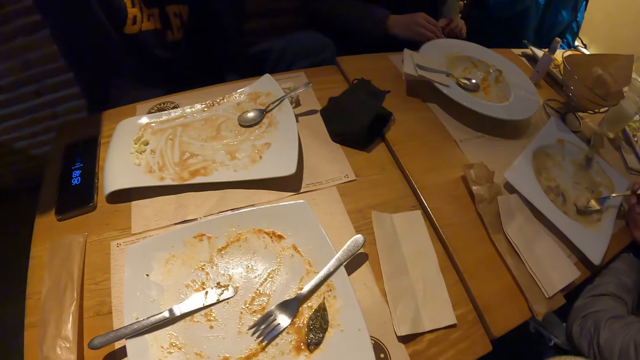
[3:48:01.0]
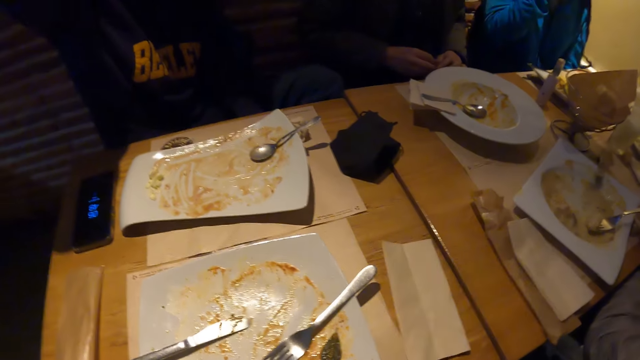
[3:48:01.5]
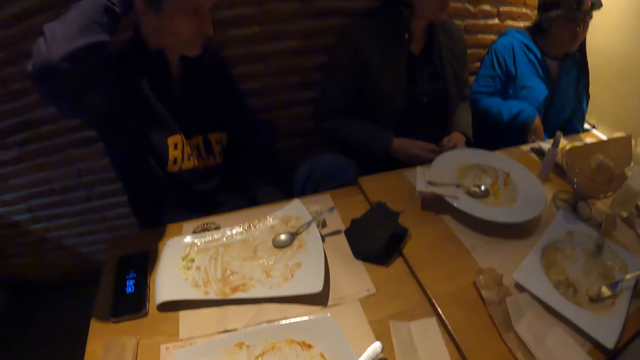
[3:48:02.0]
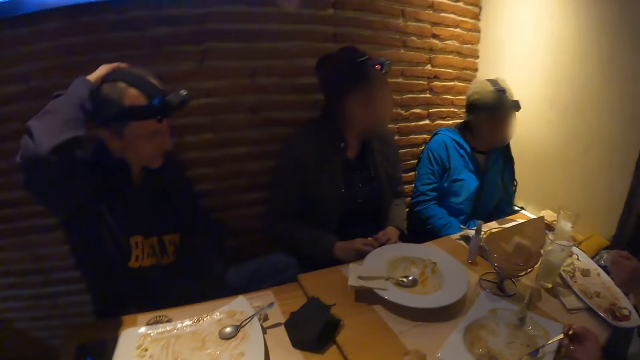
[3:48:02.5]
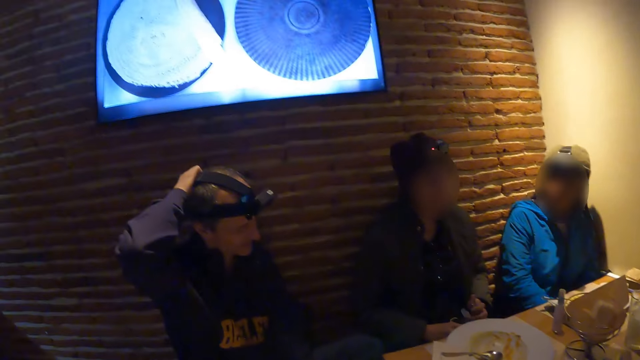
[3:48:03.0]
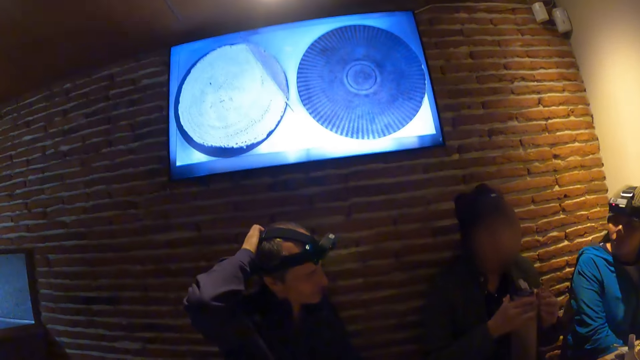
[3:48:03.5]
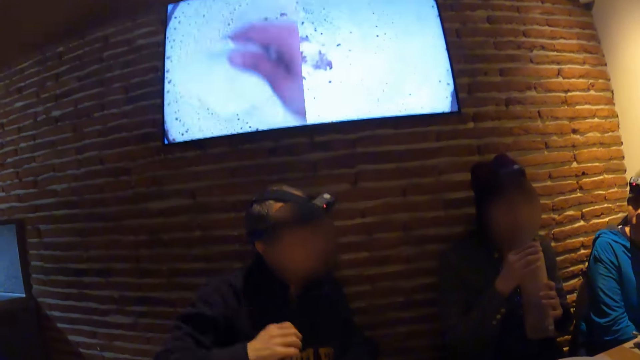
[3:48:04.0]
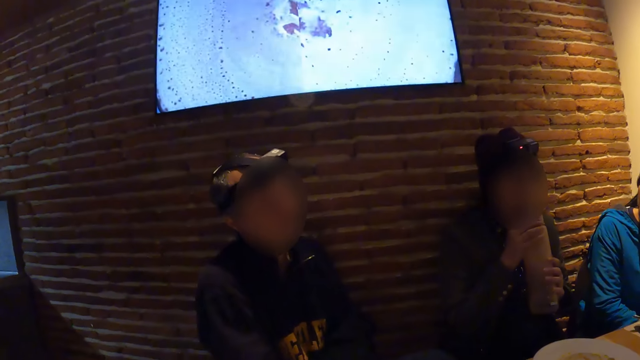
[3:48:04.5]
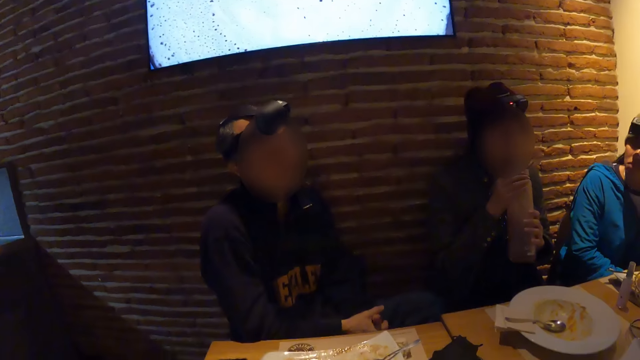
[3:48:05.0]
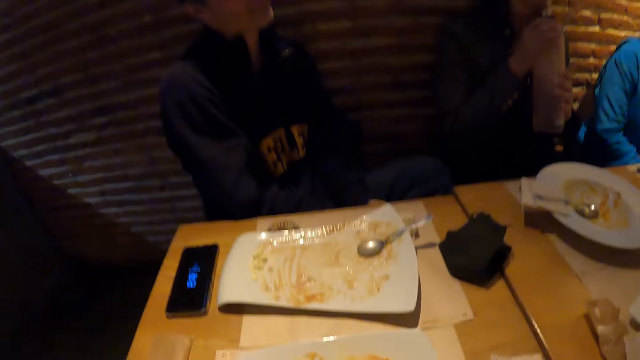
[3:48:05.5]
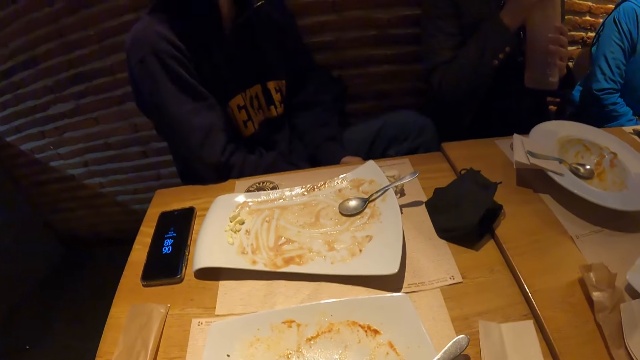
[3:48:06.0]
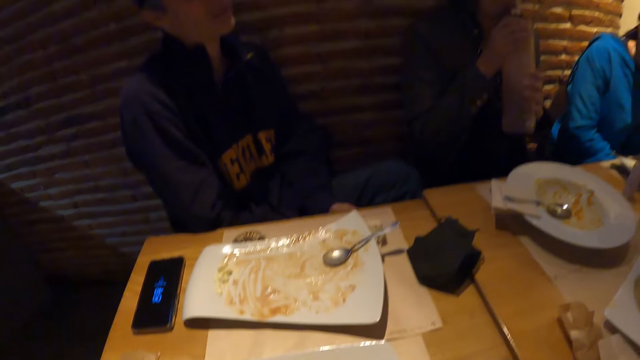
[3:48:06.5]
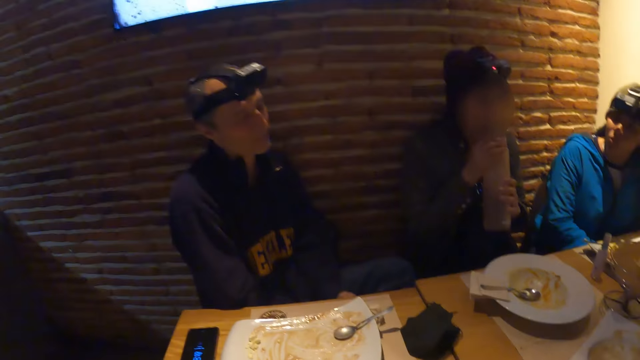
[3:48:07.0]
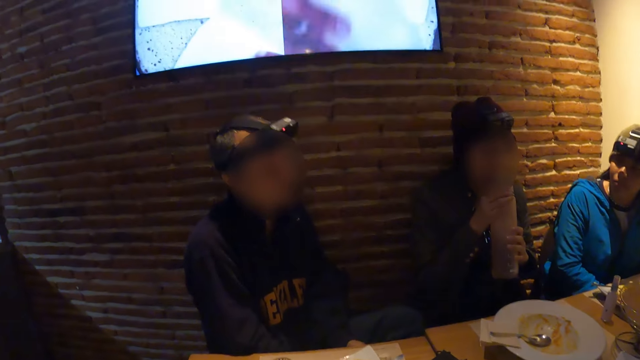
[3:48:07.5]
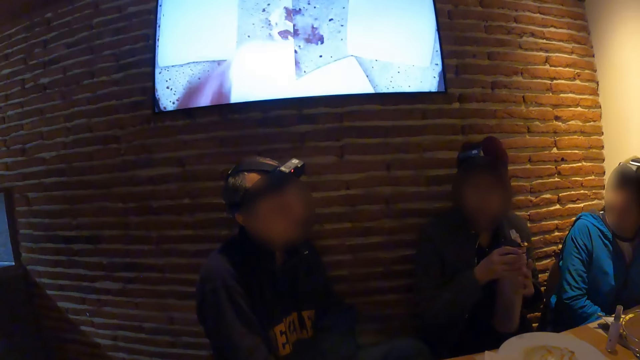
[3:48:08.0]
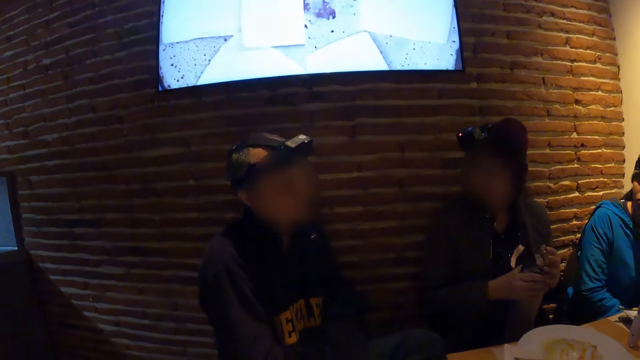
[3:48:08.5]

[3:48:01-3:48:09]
The camera wearer puts up the hand. A woman drinks from a bottle with both hands.

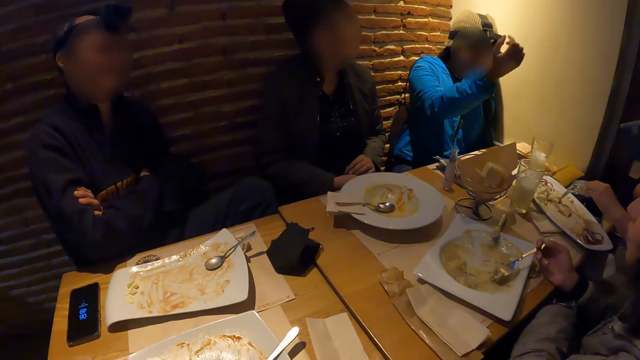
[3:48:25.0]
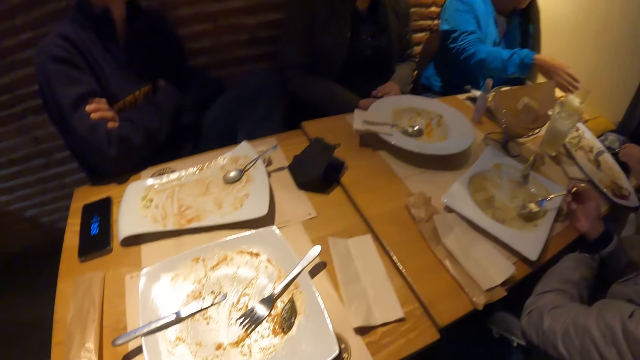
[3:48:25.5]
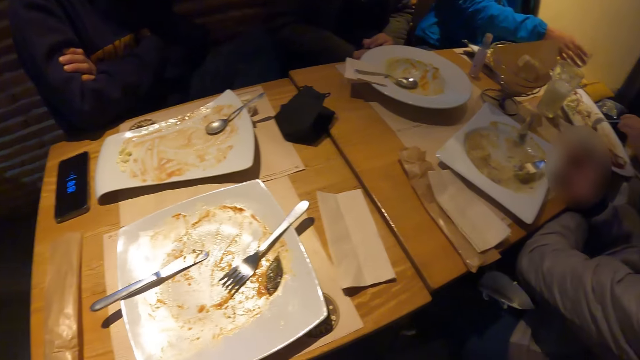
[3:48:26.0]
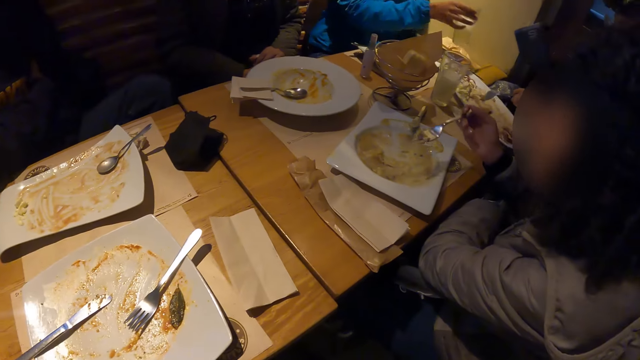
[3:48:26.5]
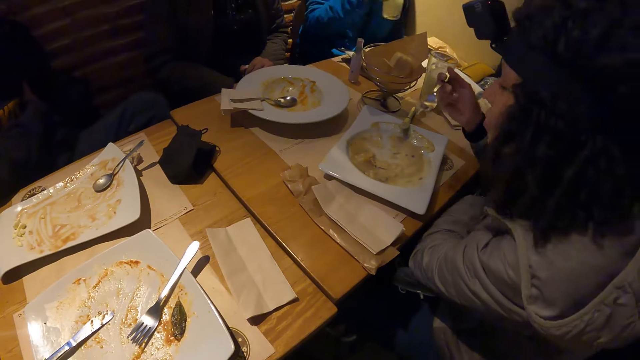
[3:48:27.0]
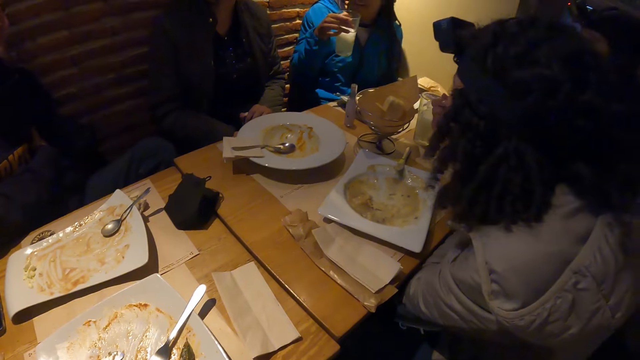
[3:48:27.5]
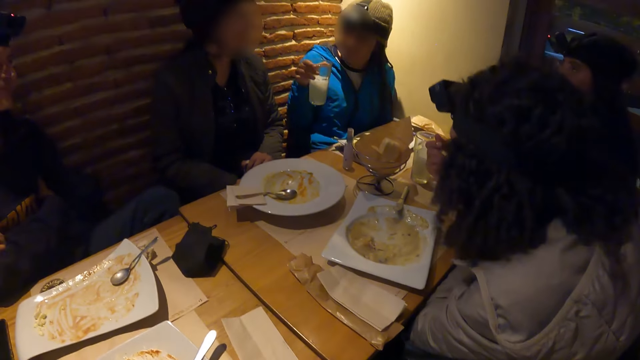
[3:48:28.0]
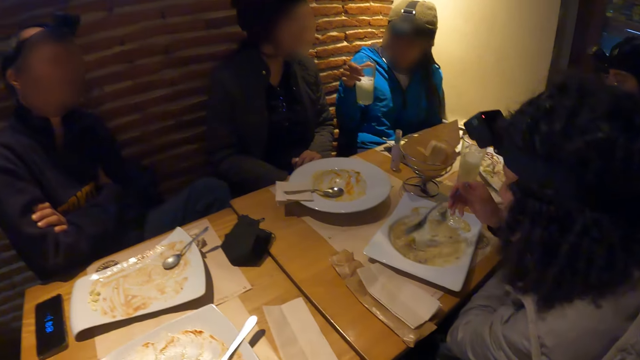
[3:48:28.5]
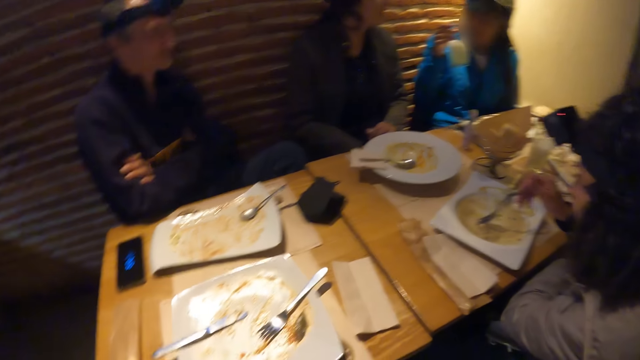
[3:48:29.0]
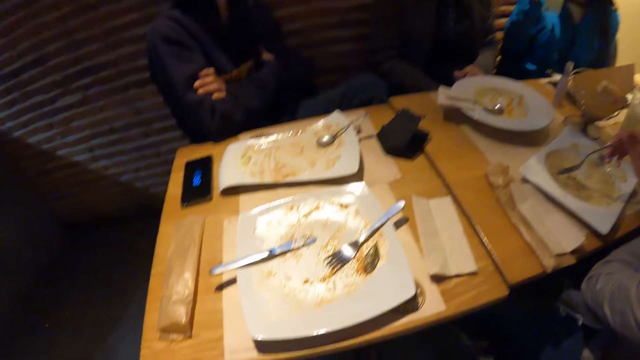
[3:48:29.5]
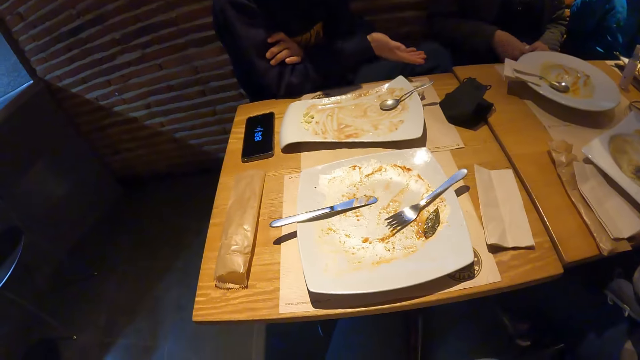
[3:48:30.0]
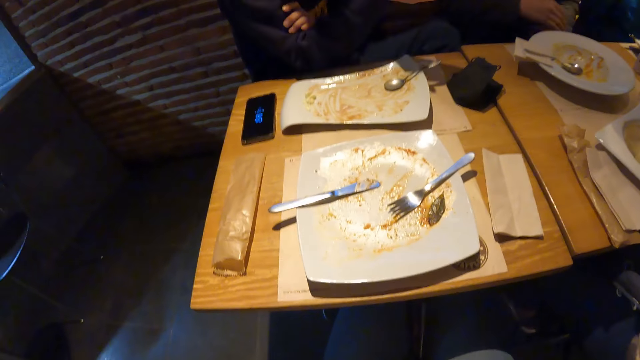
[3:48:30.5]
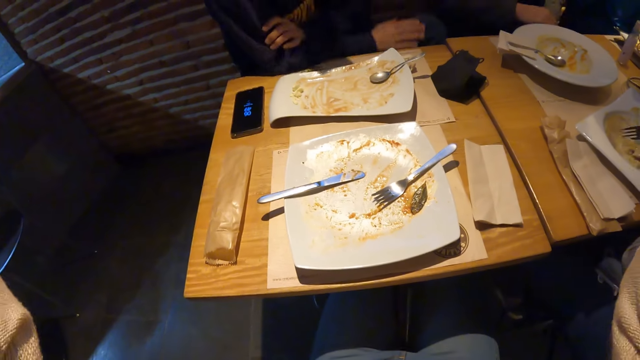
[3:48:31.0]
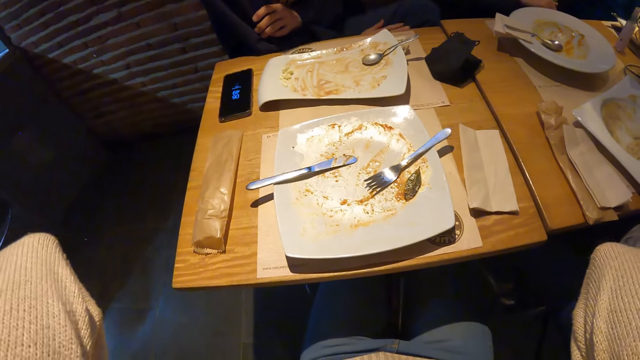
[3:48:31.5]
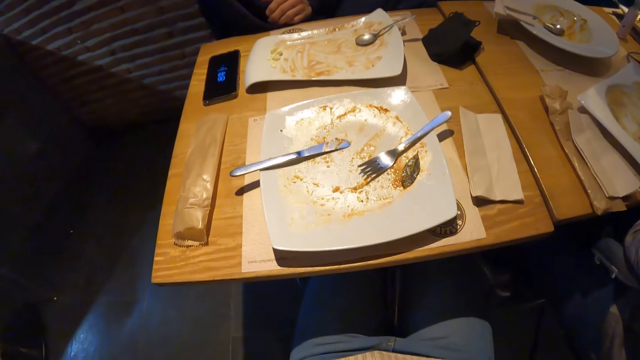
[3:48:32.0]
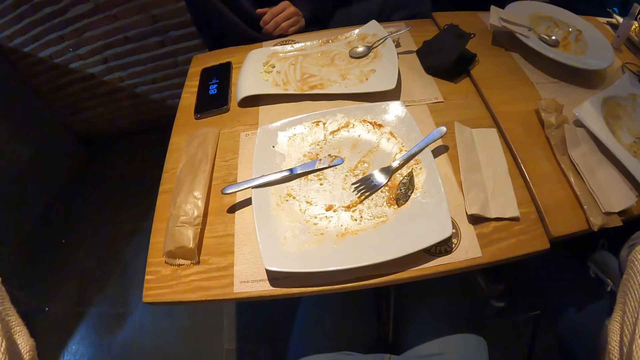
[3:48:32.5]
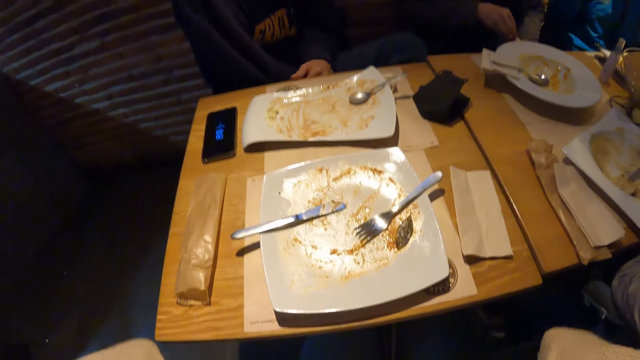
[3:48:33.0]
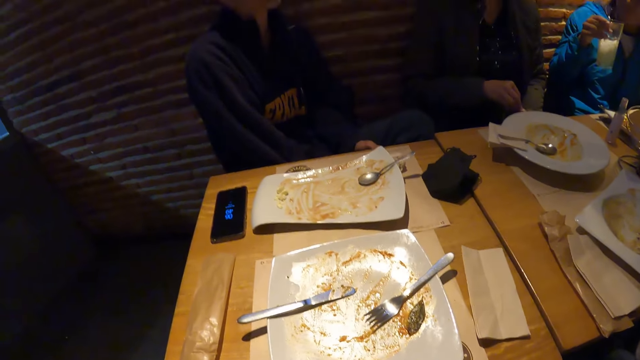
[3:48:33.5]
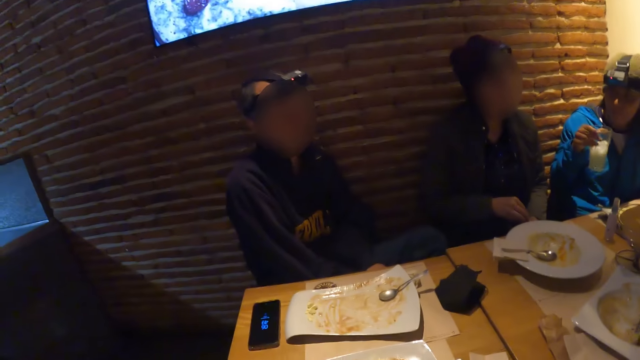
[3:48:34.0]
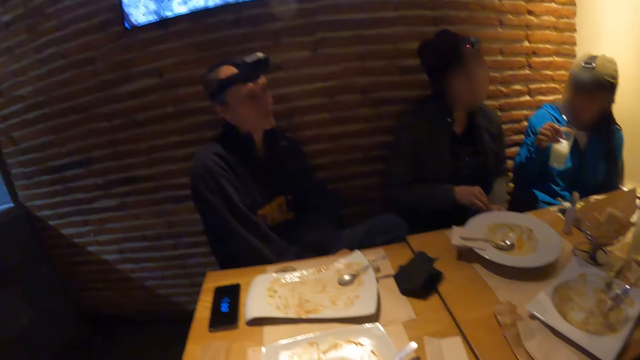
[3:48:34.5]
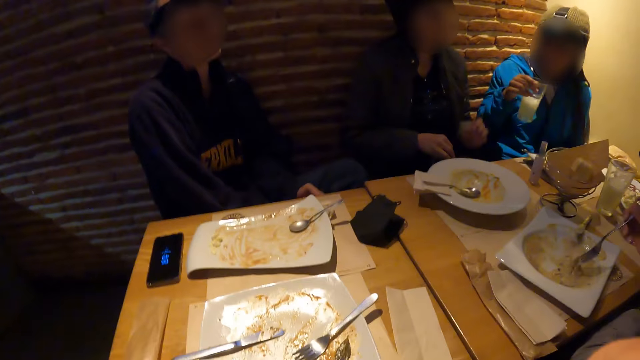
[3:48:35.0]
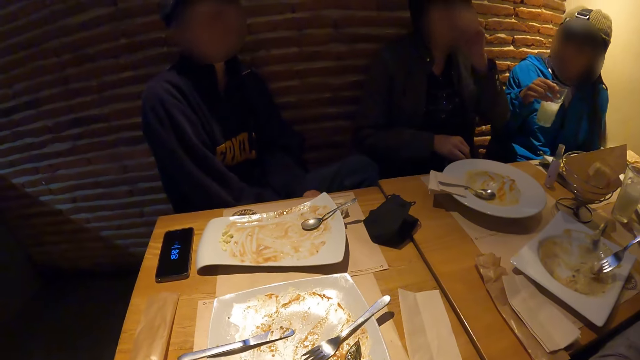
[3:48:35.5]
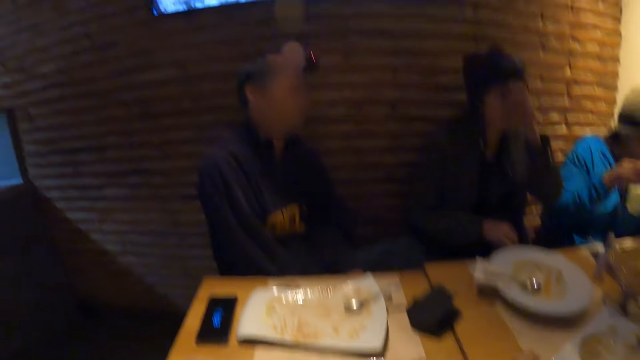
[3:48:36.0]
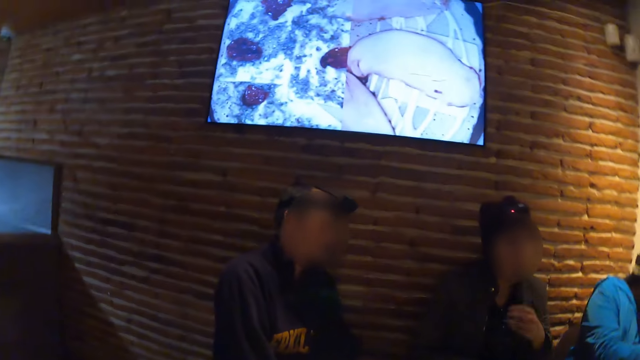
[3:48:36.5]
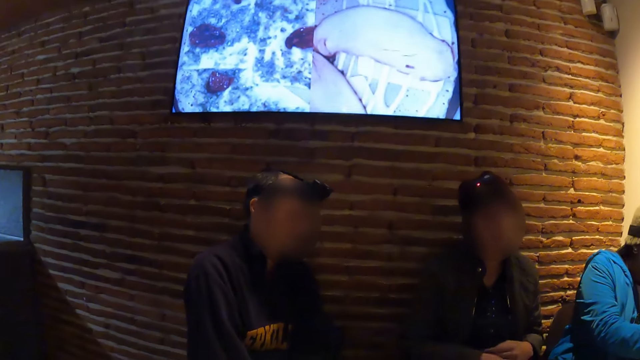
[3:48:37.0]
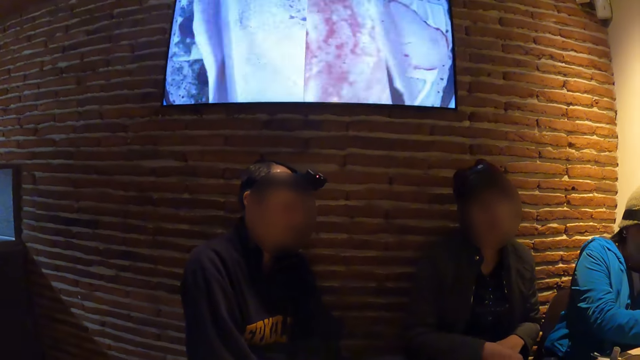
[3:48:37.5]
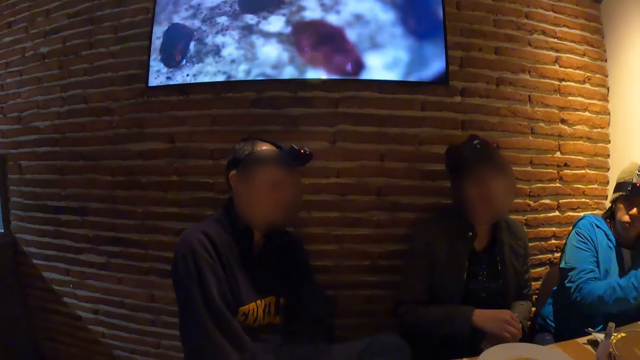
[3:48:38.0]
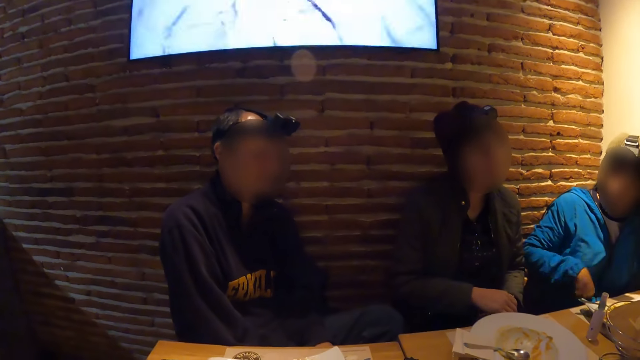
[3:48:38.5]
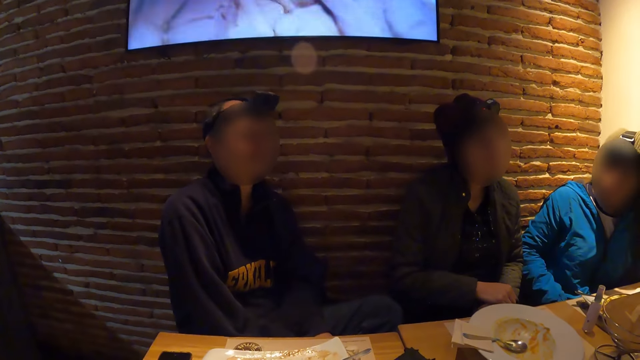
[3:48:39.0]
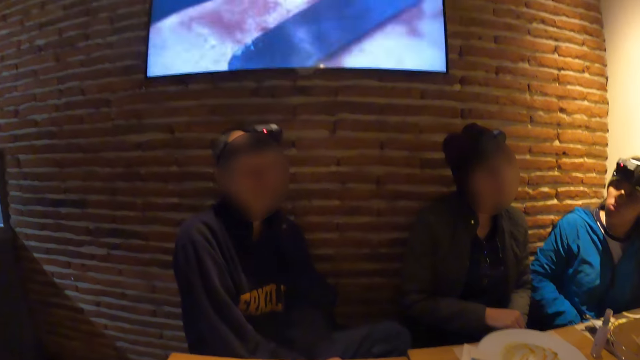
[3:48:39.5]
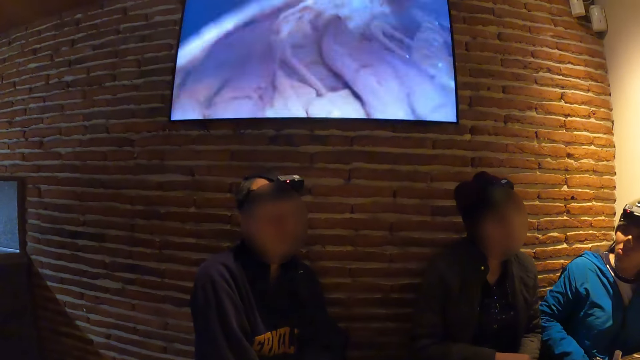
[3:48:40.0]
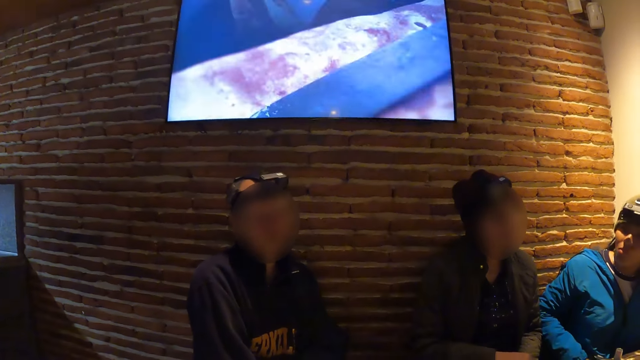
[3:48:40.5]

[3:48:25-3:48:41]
A woman picks the glass of beer from the table with her right hand. Another woman eats from a plate on the table with a spoon in her left hand. The camera wearer lifts the hands. They look around the room. The first woman drops the cup on the table with her right hand.
